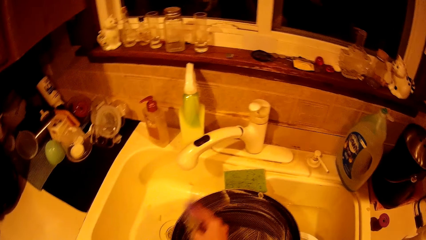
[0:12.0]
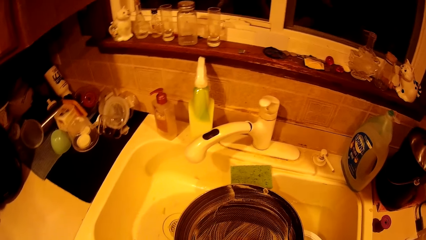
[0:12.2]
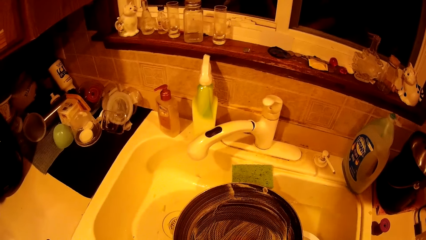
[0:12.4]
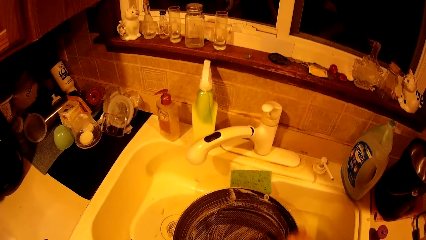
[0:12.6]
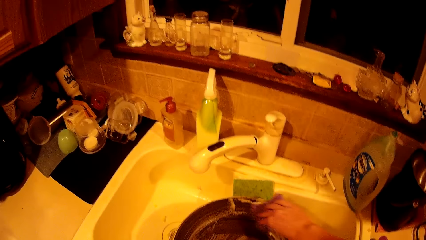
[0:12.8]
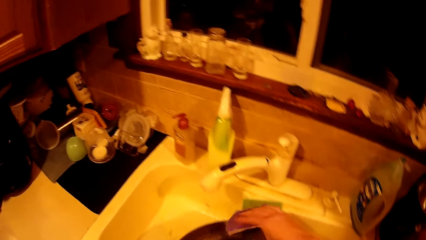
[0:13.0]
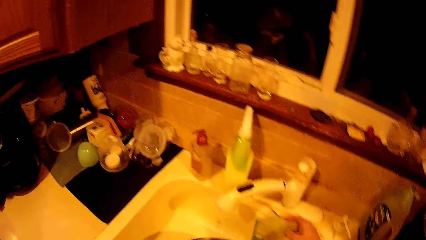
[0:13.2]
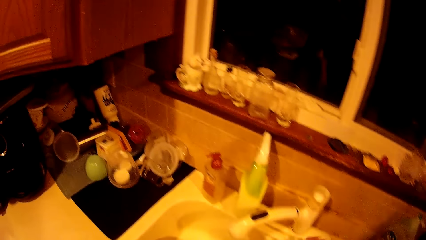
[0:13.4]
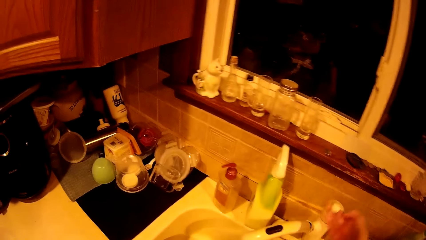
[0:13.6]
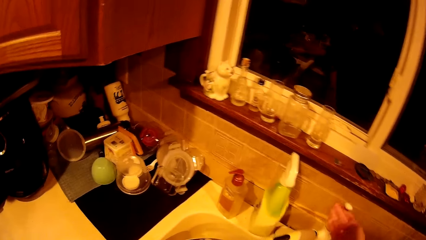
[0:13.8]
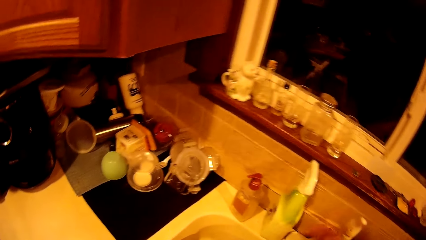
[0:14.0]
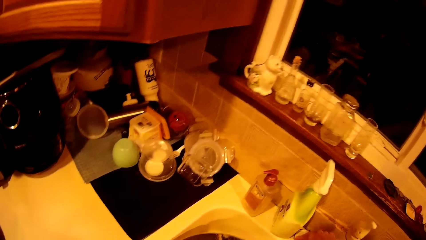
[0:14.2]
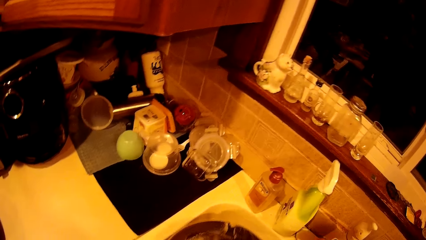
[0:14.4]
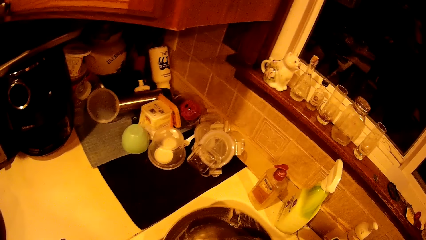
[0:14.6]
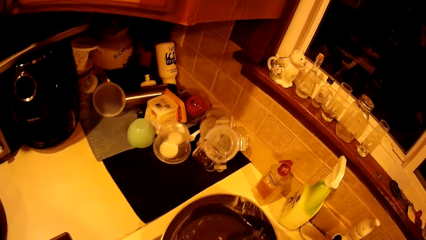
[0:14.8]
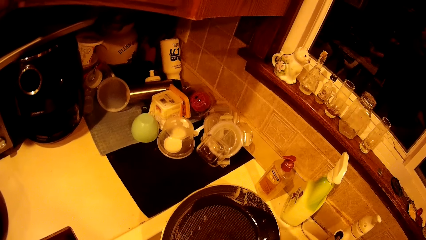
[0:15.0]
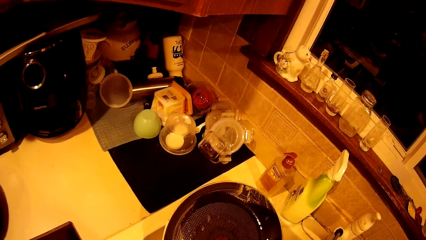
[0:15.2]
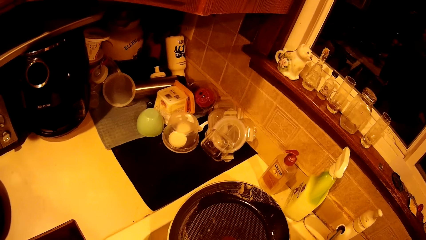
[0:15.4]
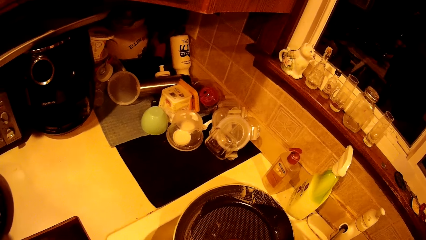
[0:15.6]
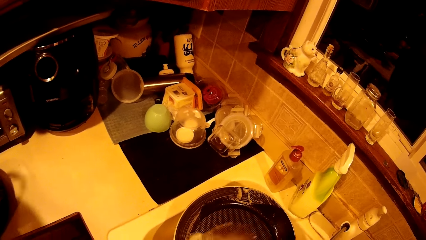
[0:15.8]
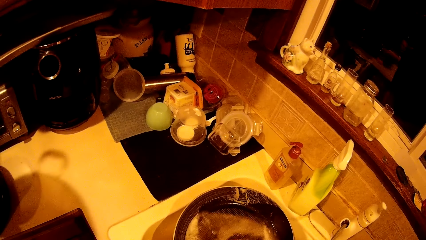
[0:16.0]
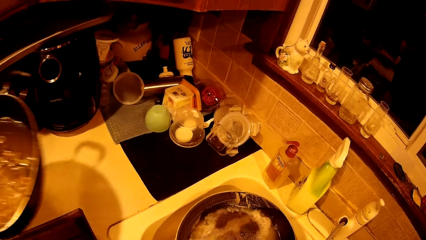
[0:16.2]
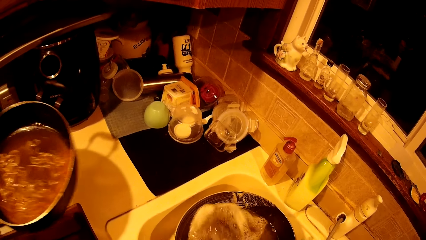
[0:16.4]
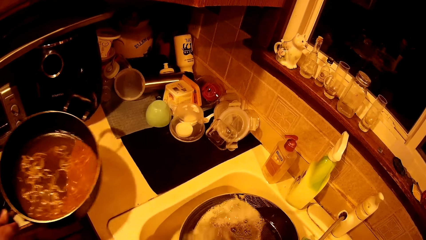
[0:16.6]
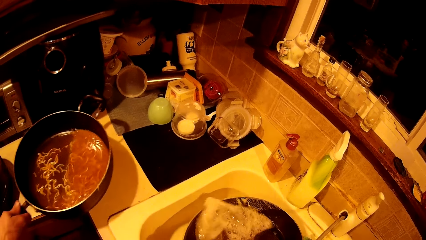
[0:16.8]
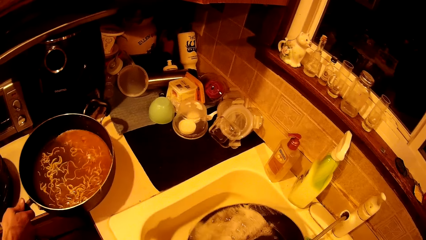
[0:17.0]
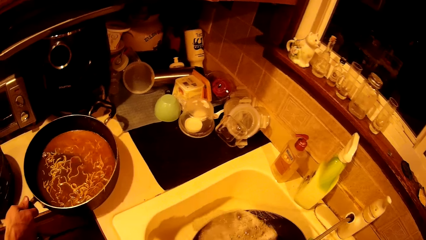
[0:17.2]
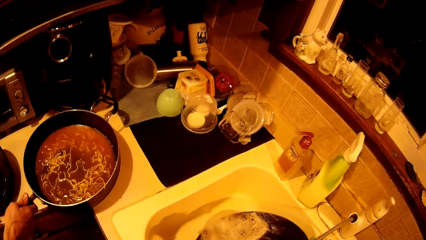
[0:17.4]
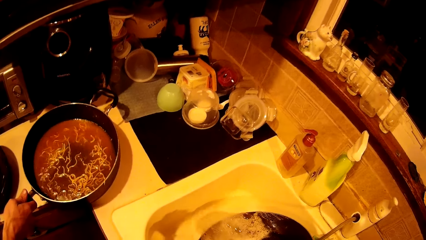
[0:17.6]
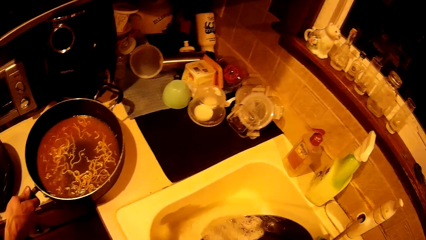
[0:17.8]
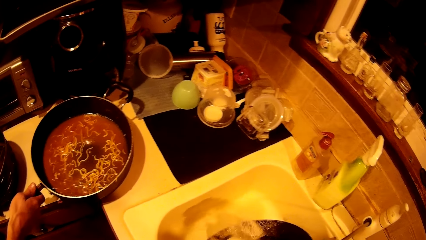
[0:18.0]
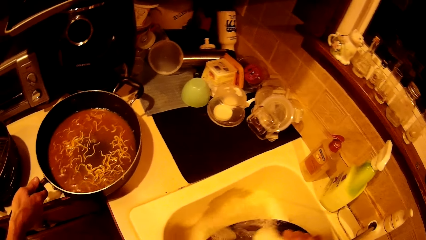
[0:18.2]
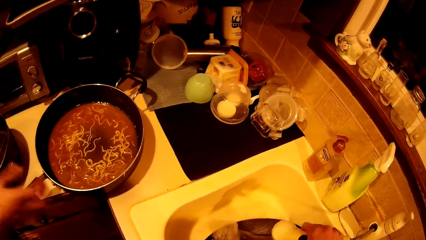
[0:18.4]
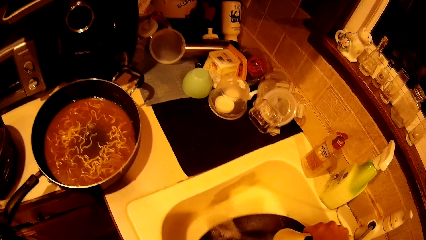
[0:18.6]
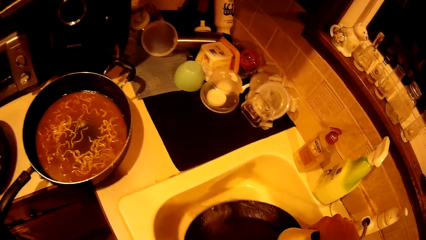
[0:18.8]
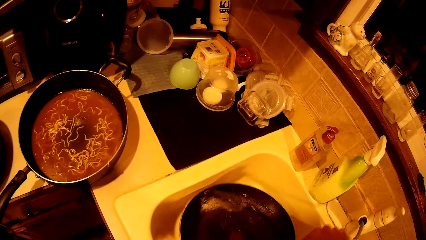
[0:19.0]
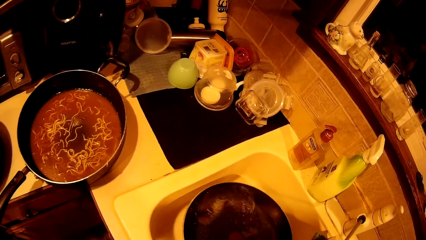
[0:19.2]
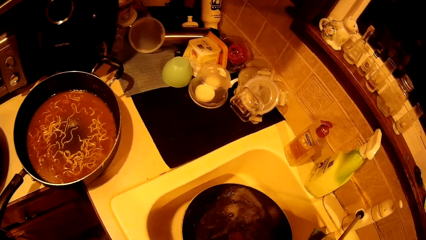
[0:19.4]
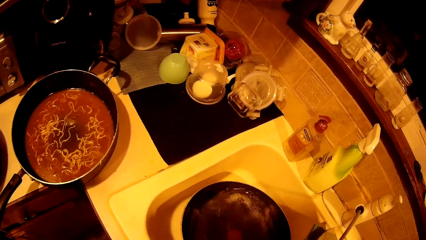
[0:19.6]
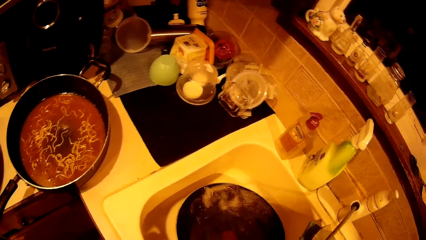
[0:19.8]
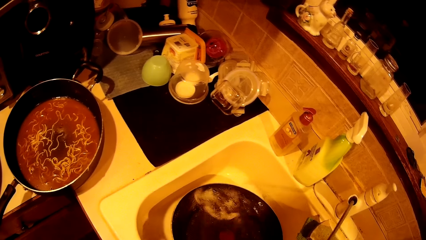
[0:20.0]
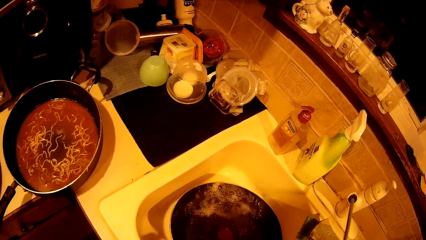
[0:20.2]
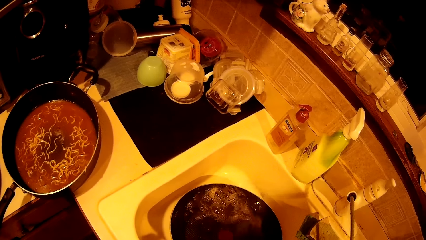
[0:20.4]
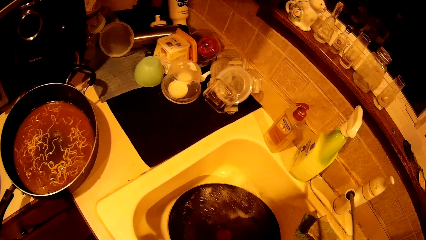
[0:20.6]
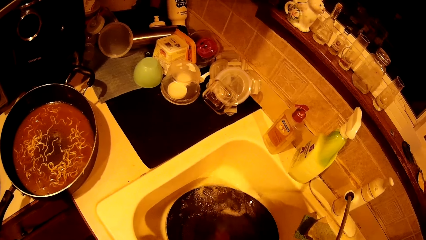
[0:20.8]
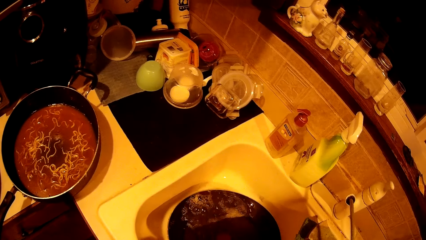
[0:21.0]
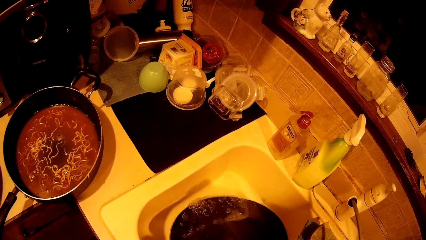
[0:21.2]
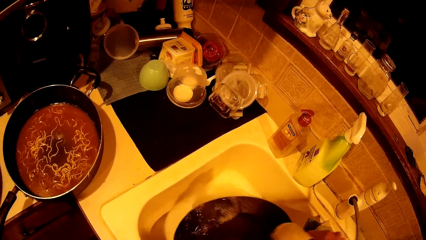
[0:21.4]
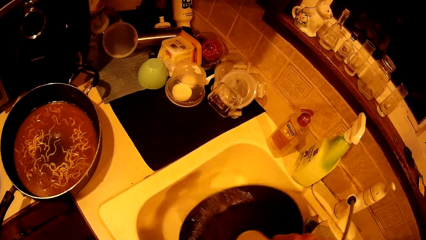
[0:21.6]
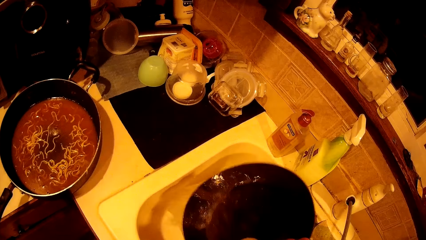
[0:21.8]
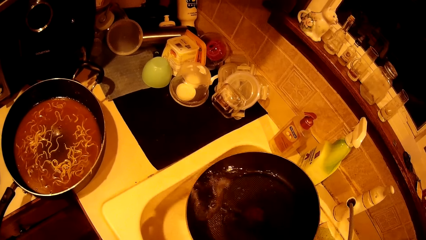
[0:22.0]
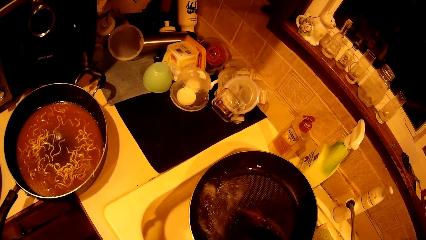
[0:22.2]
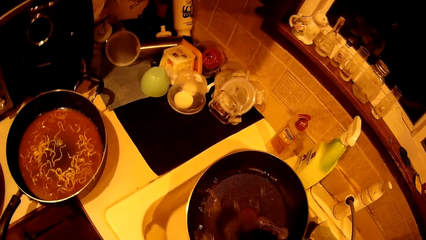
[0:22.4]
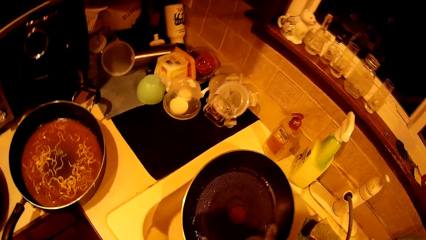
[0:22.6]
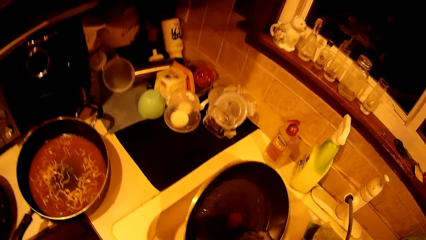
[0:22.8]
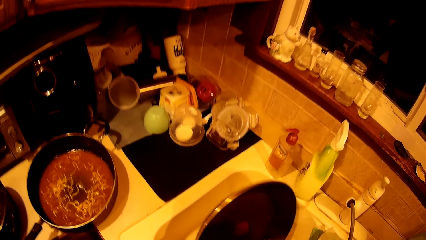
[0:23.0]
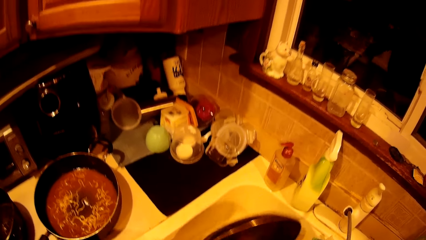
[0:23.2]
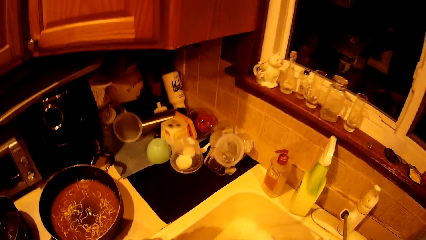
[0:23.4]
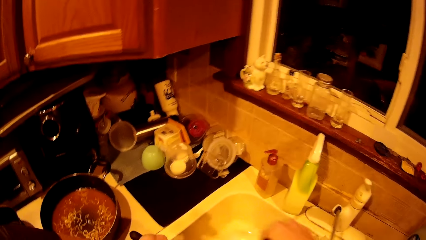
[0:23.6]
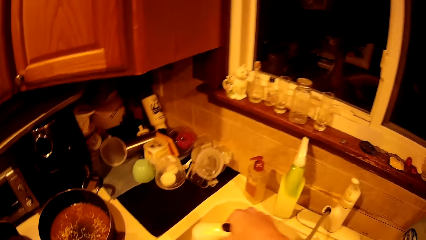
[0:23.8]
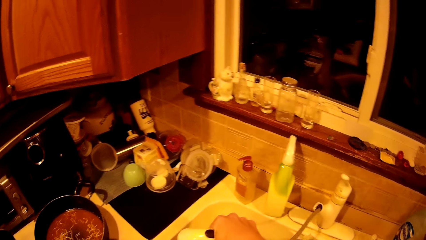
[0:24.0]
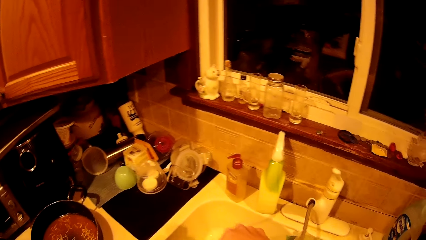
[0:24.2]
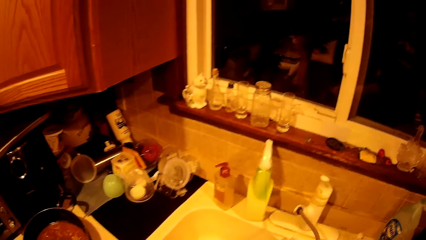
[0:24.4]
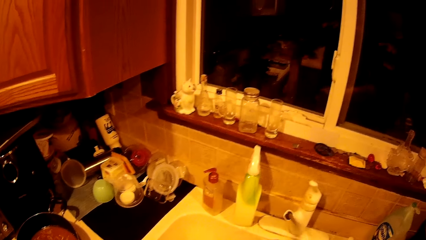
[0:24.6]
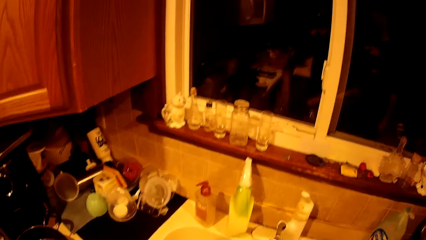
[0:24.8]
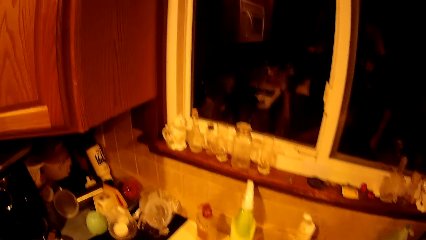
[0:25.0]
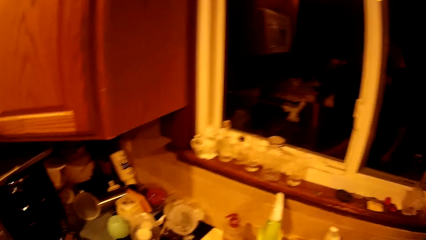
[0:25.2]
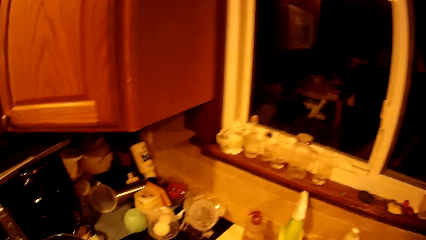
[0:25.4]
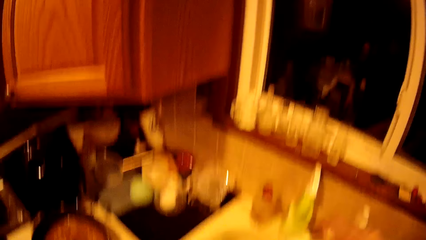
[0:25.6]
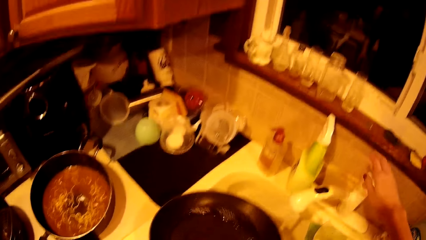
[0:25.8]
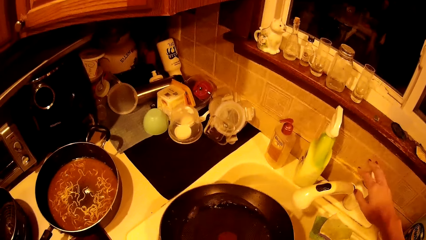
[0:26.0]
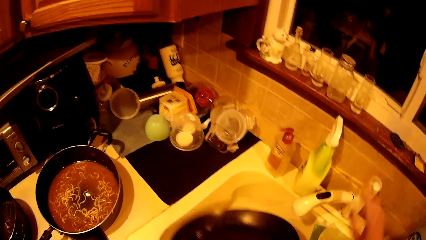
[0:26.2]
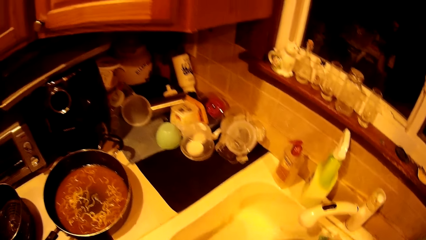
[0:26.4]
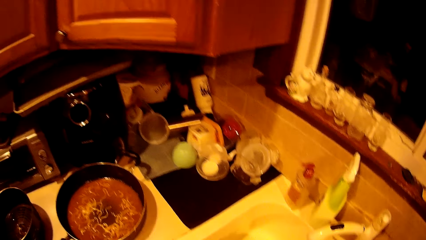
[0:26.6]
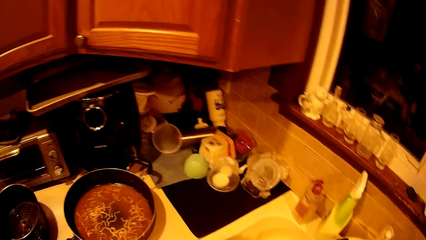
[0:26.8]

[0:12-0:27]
The camera wearer turns on the tap with her right hand. A man drops a saucepan on the counter with his right hand. The camera wearer rinses the frying pan with water from the faucet in her right hand. She turns off the tap with her right hand.
